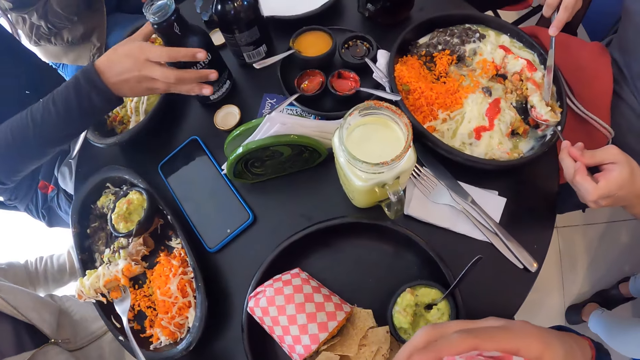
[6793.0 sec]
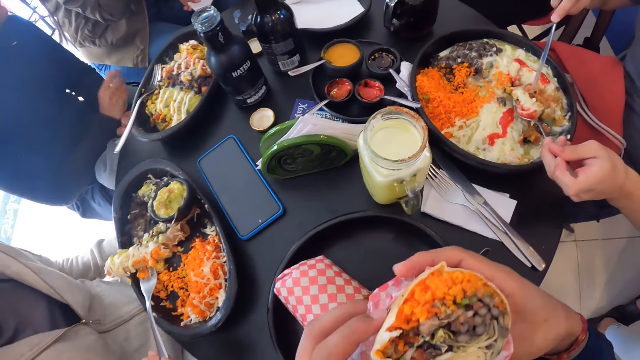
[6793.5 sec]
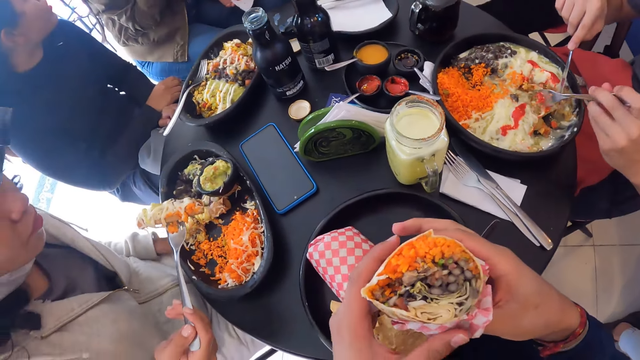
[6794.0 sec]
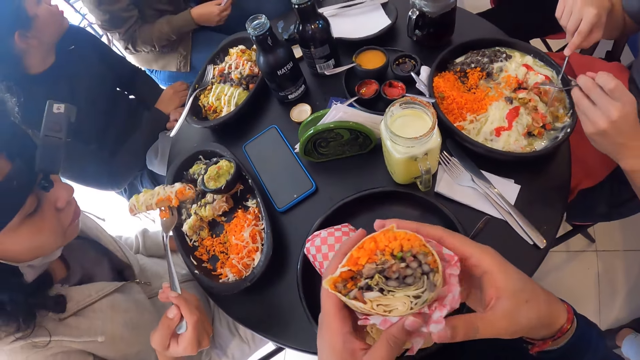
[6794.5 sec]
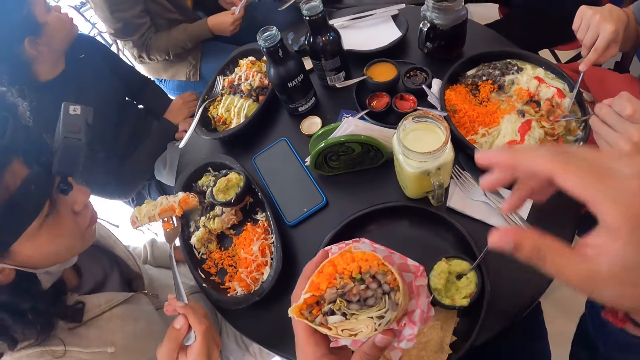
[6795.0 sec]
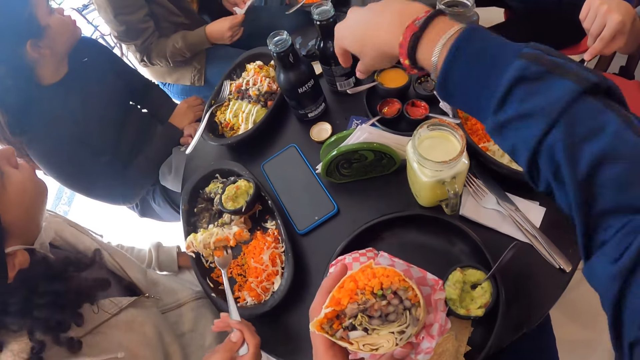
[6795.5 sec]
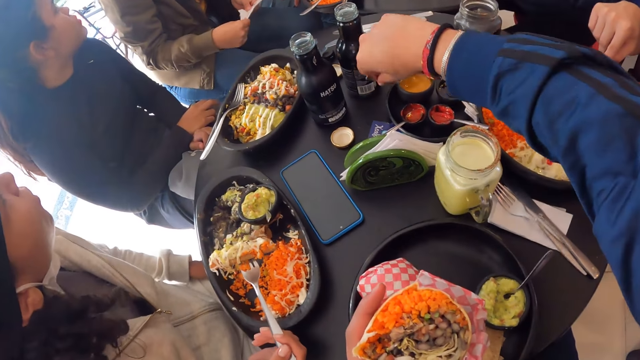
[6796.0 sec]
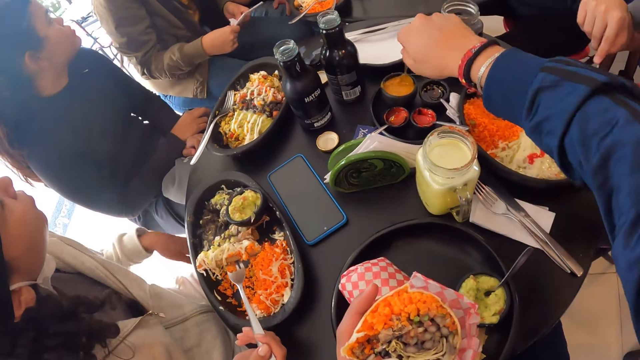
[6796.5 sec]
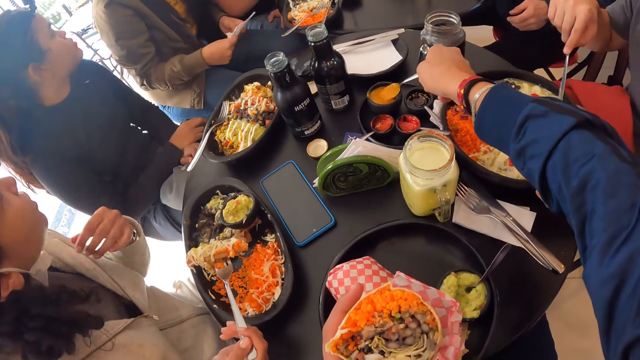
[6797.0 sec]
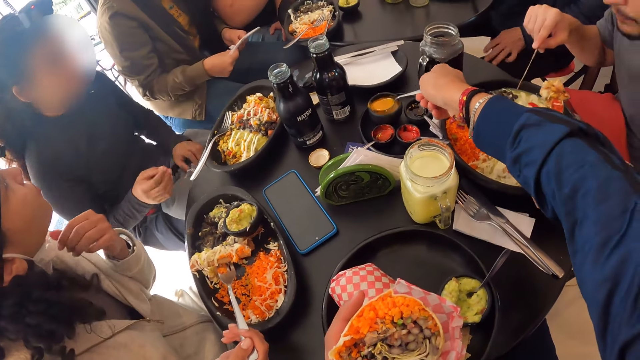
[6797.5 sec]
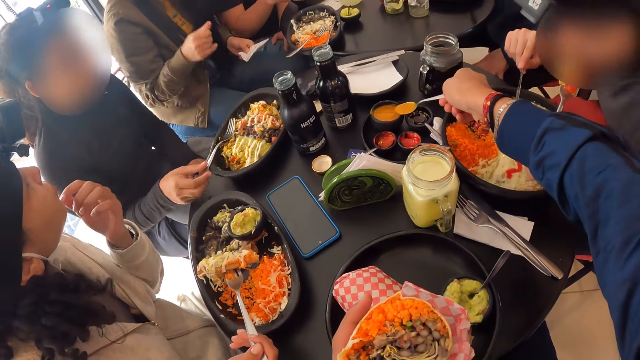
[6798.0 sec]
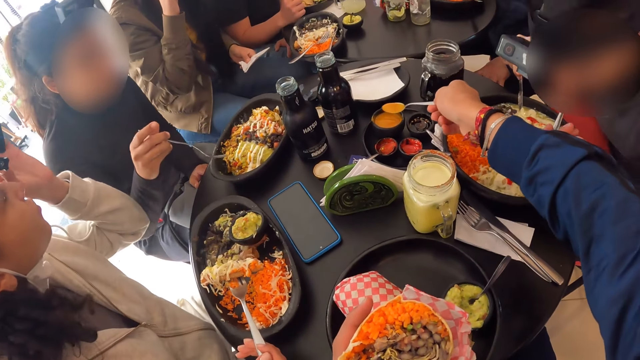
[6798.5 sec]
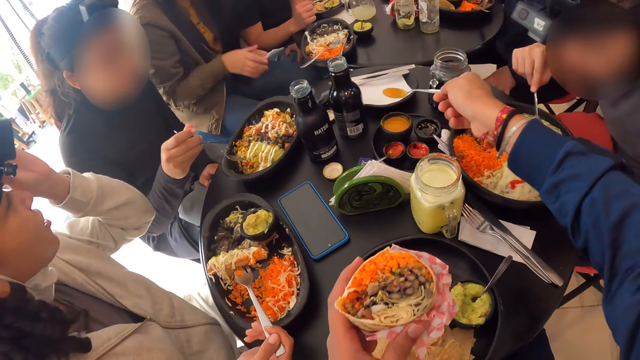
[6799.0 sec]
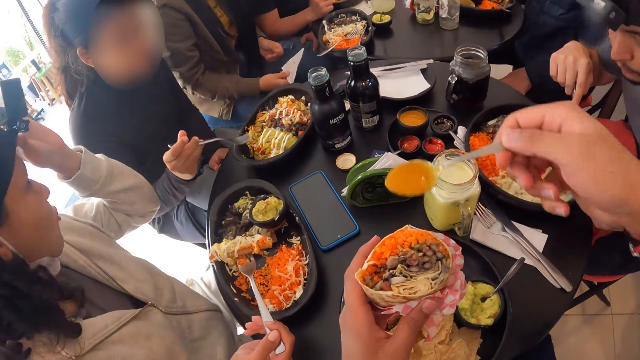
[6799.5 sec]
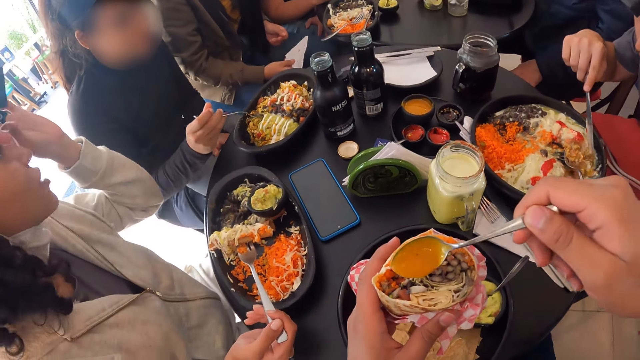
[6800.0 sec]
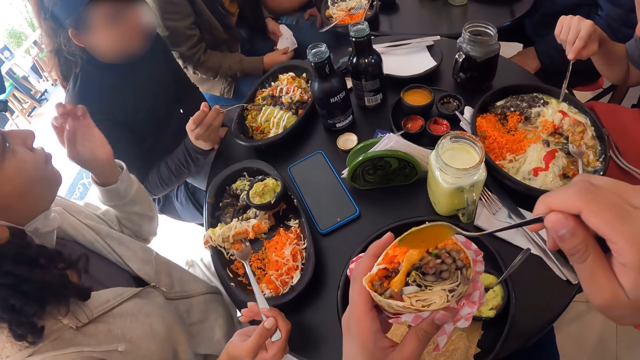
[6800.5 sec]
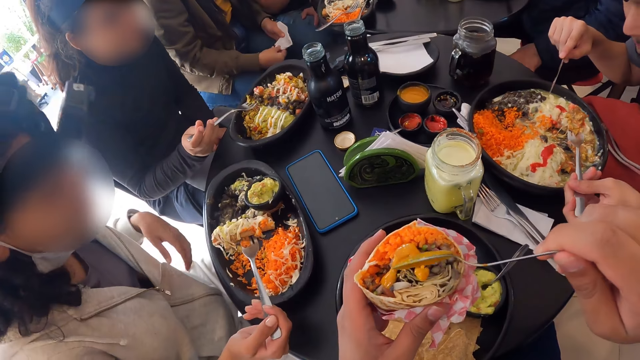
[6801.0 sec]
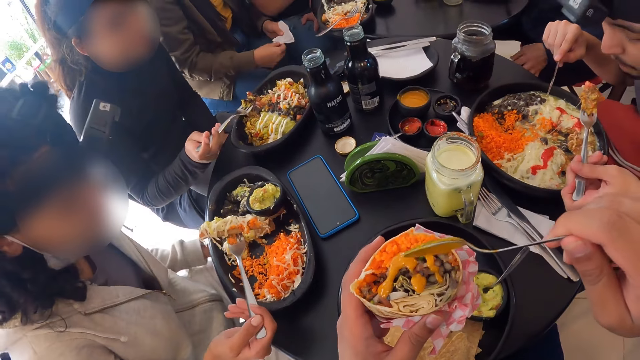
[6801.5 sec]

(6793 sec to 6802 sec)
The camera wearer moves the spoon. He takes the spoon from a sauce jar with his right hand. He takes the sauce from the sauce jar with the spoon in his right hand. He pours the sauce on the wrap salad with the spoon in his right hand.

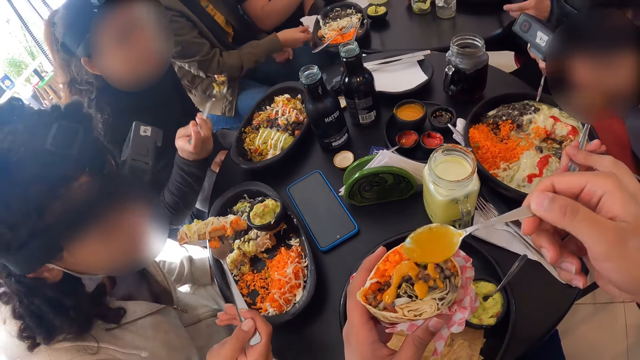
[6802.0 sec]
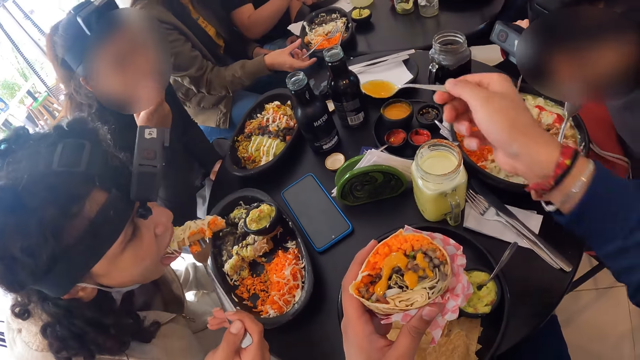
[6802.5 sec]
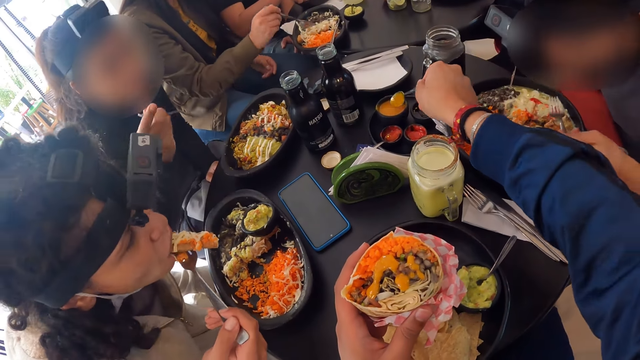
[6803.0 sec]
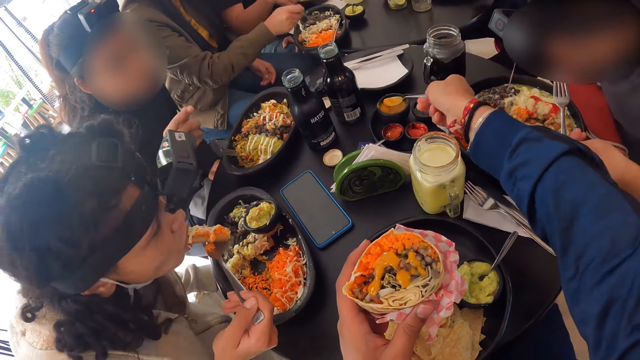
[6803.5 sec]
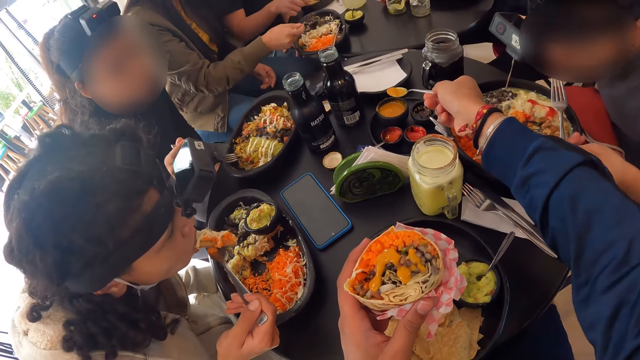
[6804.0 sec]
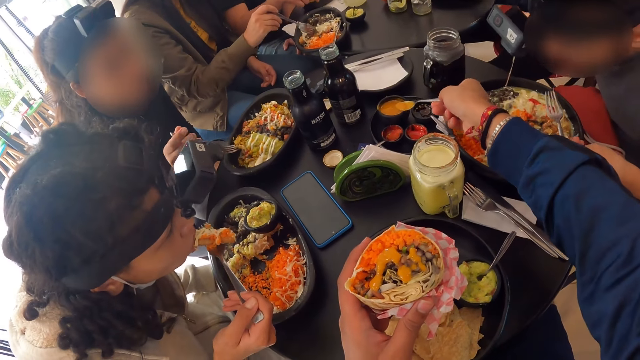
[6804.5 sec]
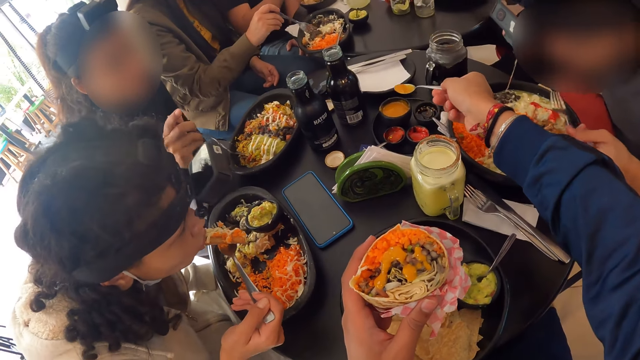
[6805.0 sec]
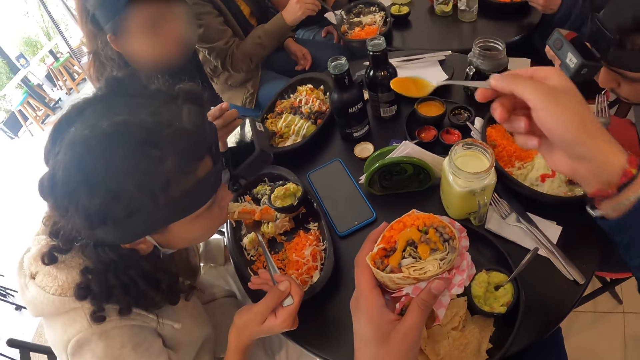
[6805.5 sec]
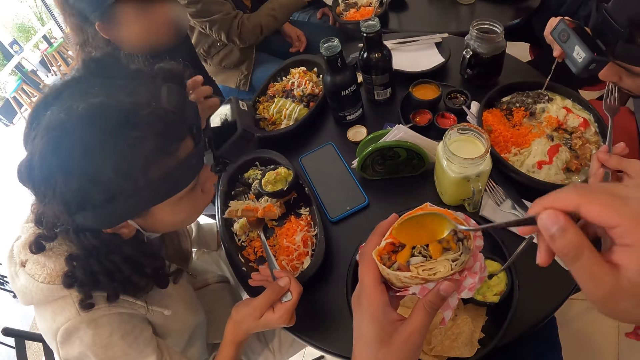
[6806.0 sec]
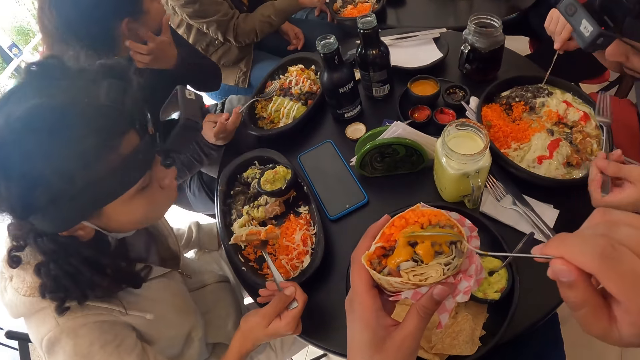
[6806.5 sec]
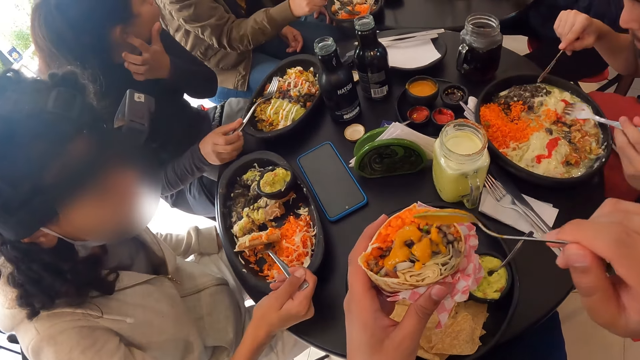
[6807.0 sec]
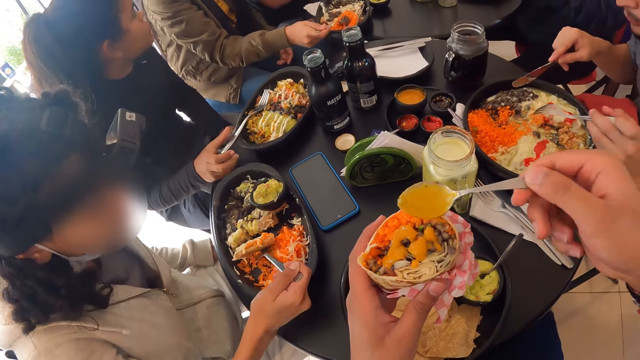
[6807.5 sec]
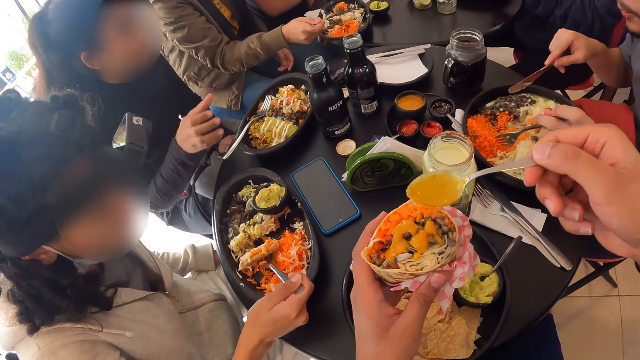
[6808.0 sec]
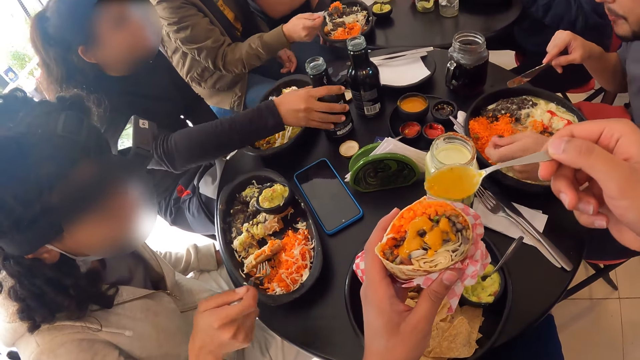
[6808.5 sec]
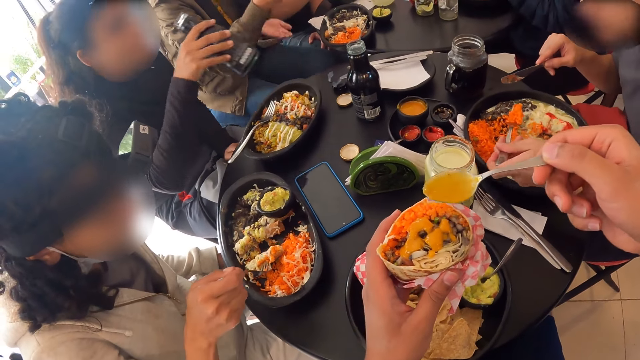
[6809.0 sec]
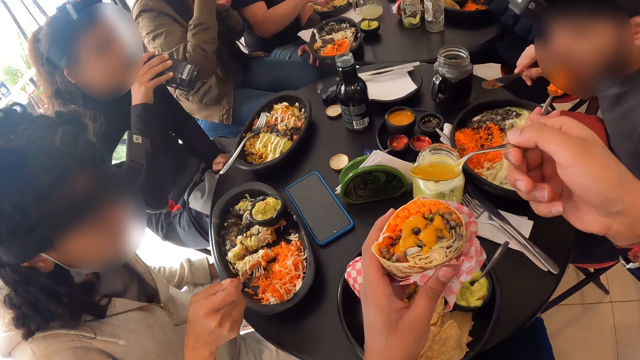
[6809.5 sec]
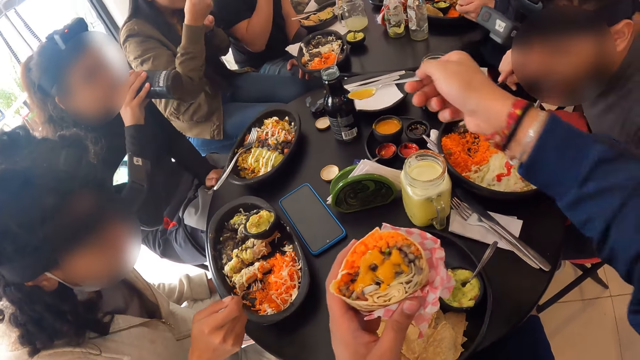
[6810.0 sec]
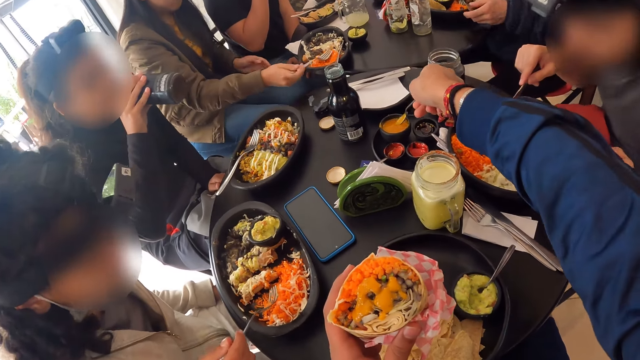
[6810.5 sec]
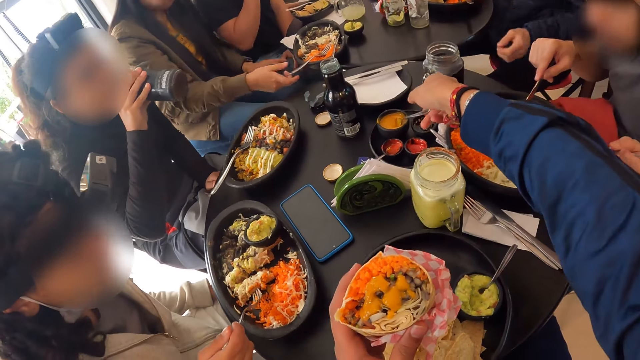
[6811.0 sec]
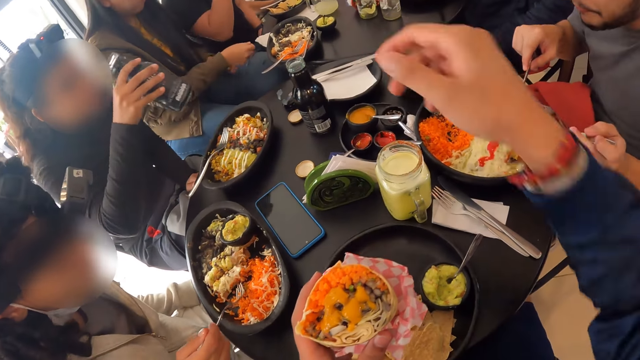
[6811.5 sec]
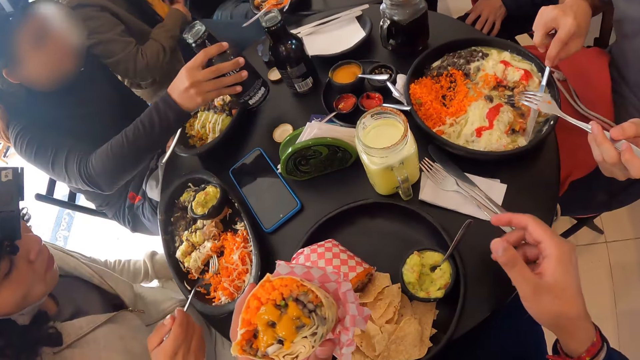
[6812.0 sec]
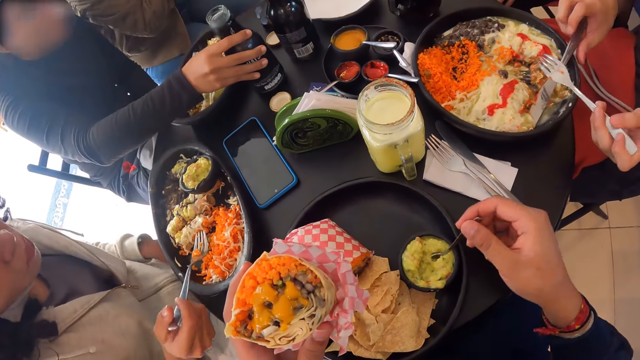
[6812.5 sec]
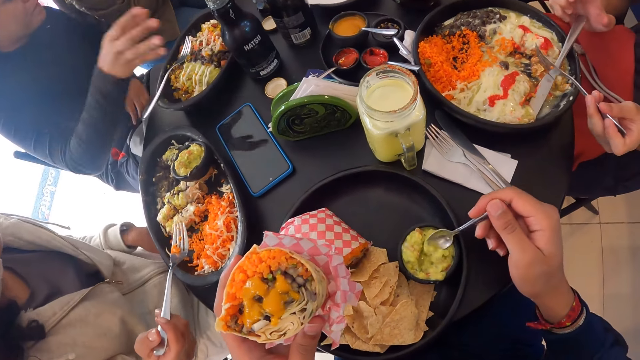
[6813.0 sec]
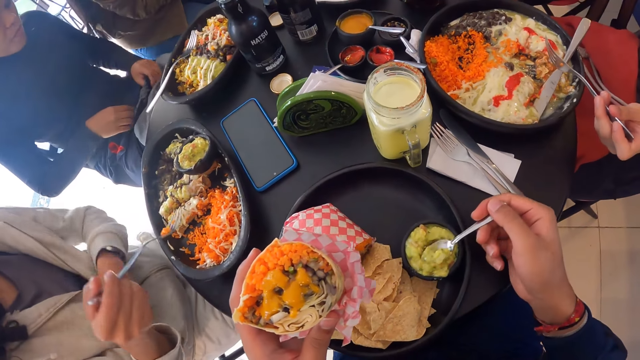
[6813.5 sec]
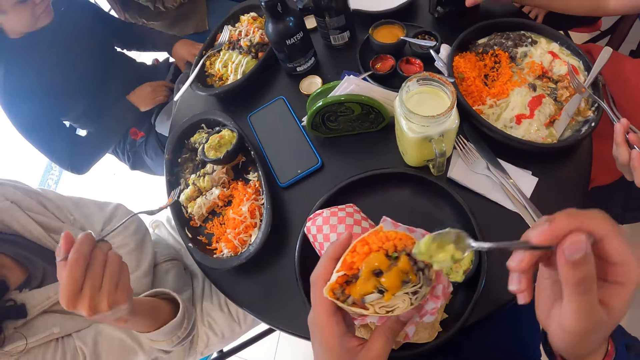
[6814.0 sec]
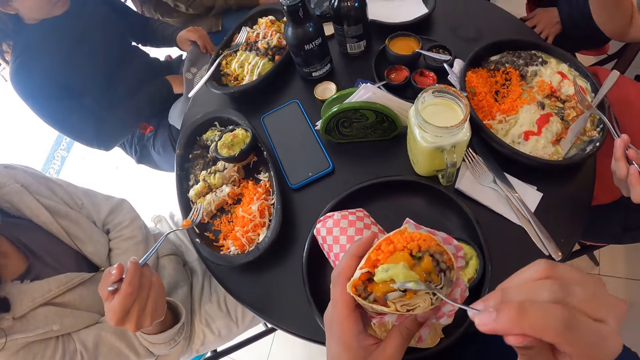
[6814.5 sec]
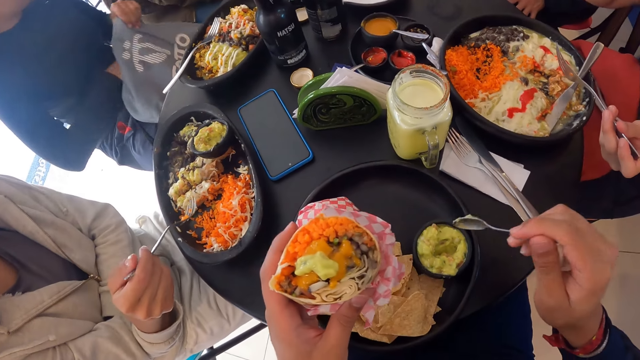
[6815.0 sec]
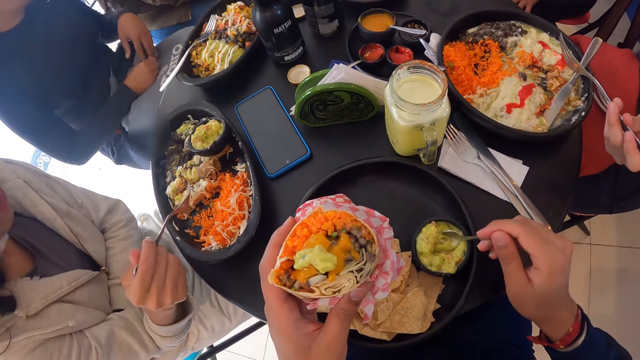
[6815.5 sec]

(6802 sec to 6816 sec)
The camera wearer takes the sauce from the sauce jar with the spoon in his right hand. He pours the sauce on the wrap salad with the spoon in his right hand. He drops the spoon in the sauce jar with his right hand. He takes the spoon from the sauce jar with his right hand. He holds the spoon. He takes the sauce from the sauce jar with the spoon in his right hand. He pours the sauce on the wrap salad with the spoon in his right hand. He takes the sauce from the sauce jar with the spoon in his right hand.
